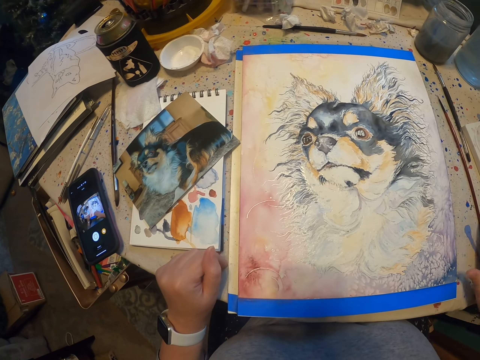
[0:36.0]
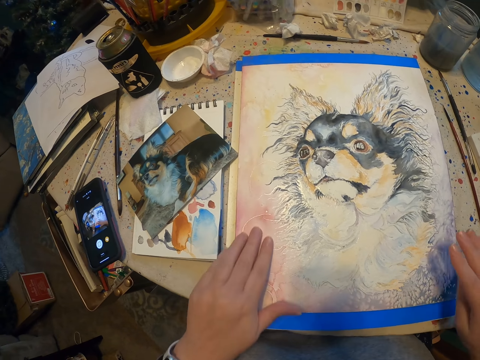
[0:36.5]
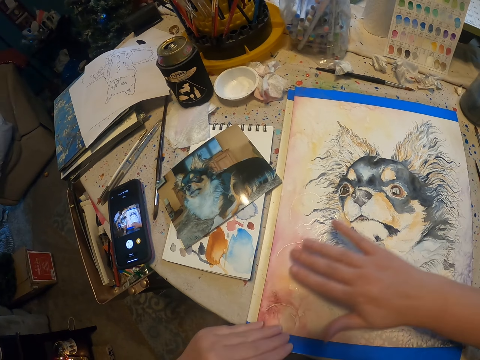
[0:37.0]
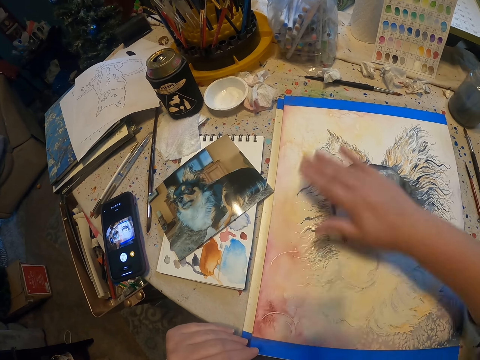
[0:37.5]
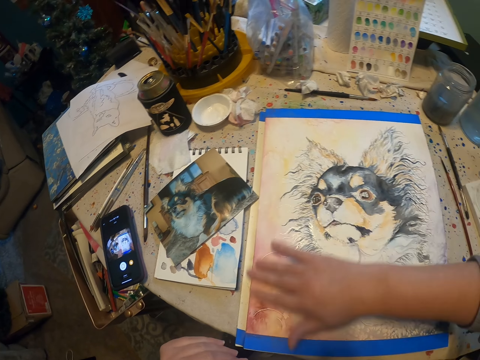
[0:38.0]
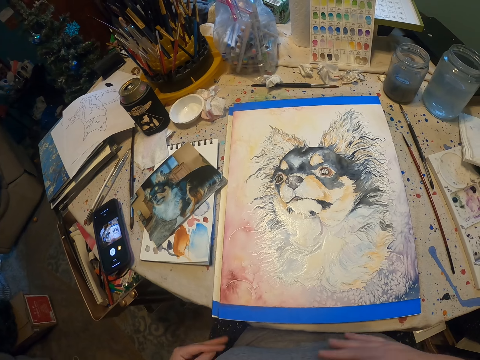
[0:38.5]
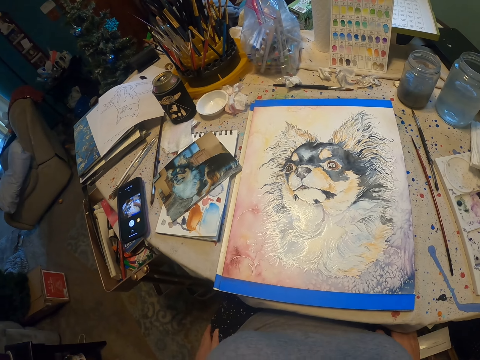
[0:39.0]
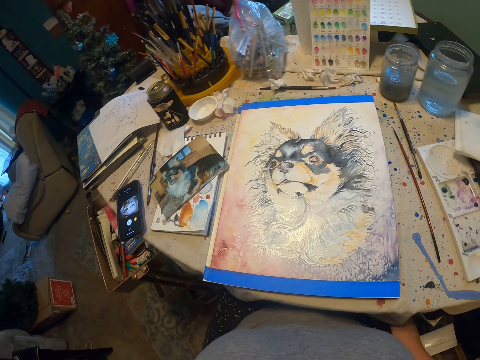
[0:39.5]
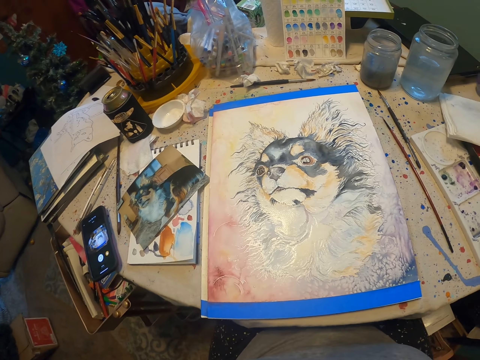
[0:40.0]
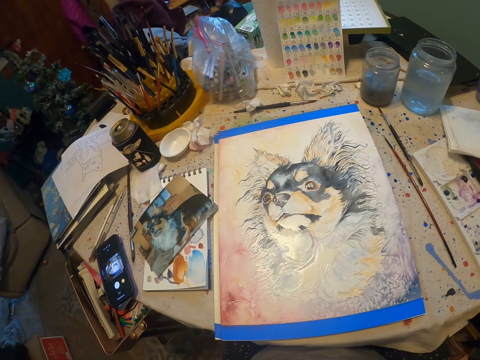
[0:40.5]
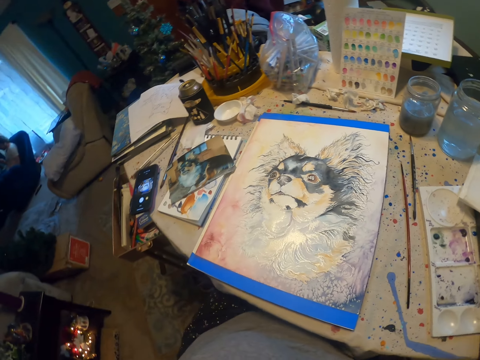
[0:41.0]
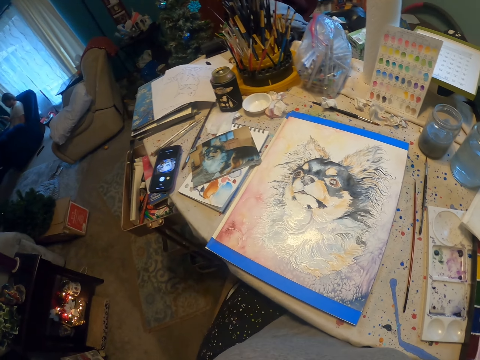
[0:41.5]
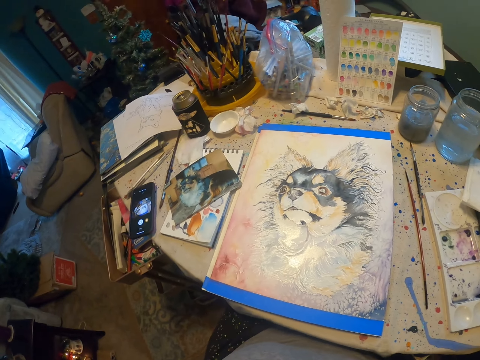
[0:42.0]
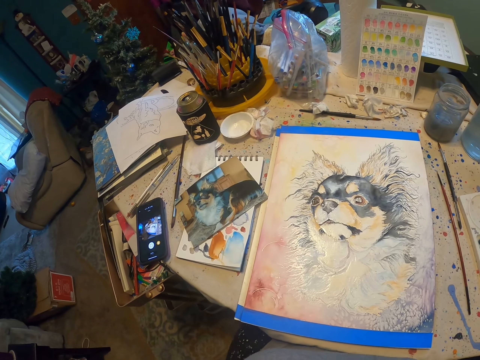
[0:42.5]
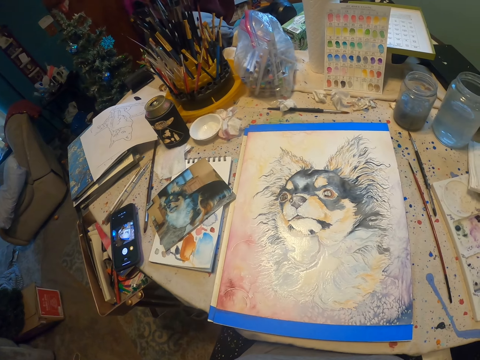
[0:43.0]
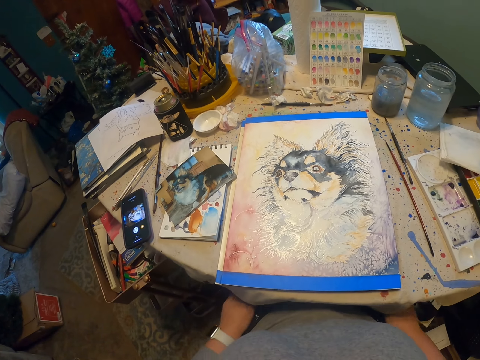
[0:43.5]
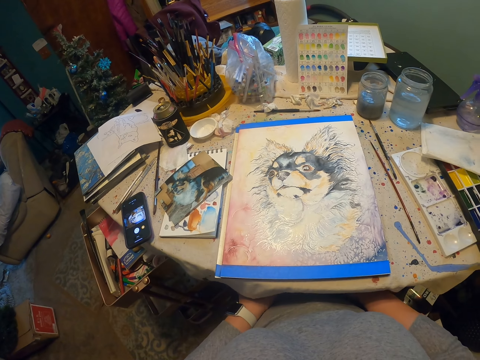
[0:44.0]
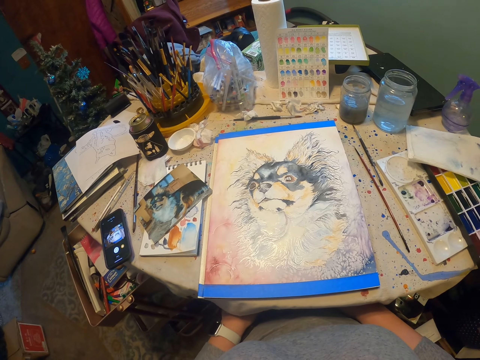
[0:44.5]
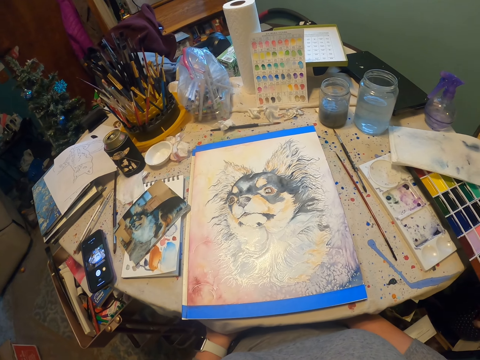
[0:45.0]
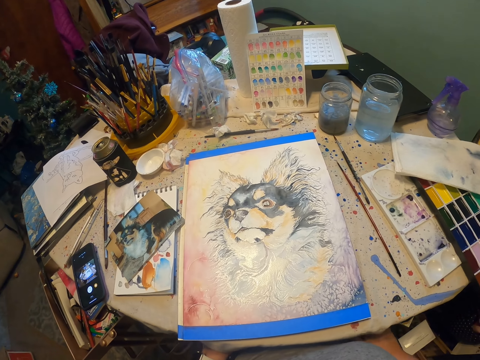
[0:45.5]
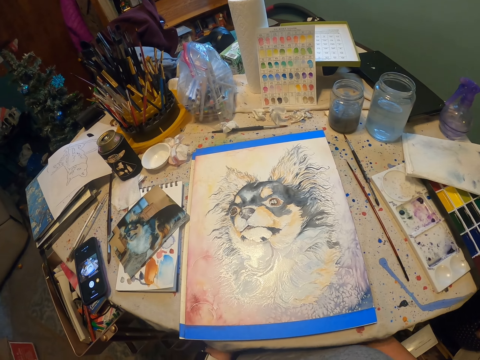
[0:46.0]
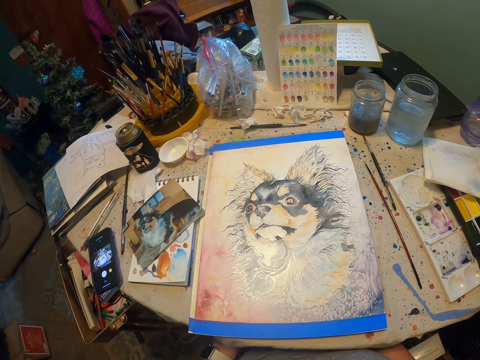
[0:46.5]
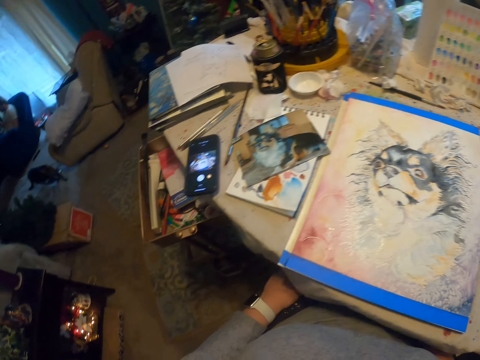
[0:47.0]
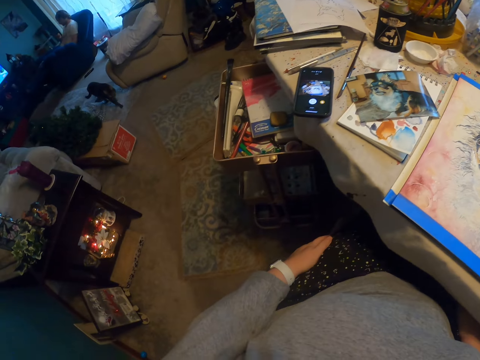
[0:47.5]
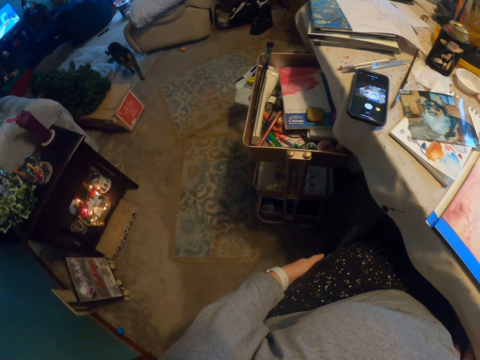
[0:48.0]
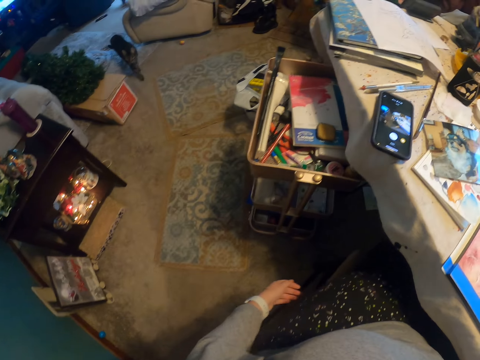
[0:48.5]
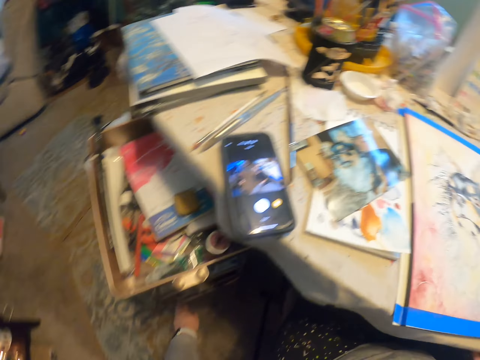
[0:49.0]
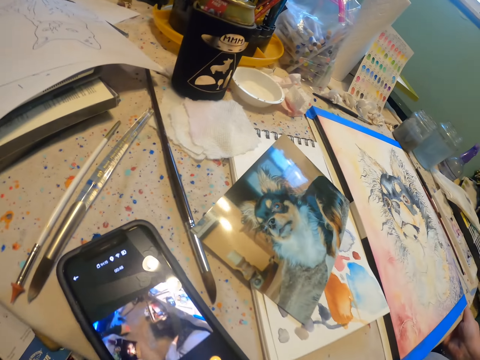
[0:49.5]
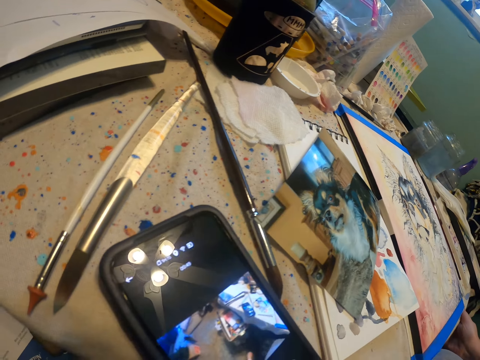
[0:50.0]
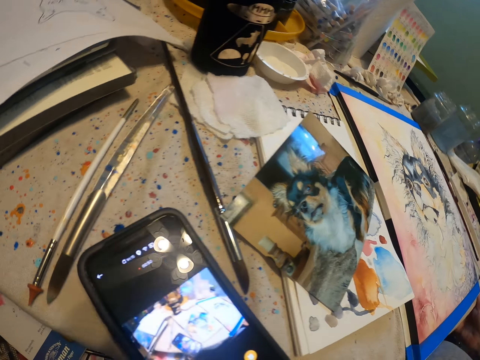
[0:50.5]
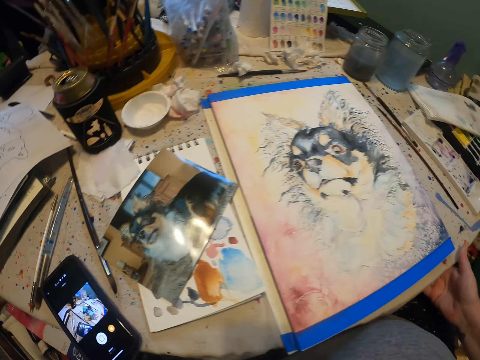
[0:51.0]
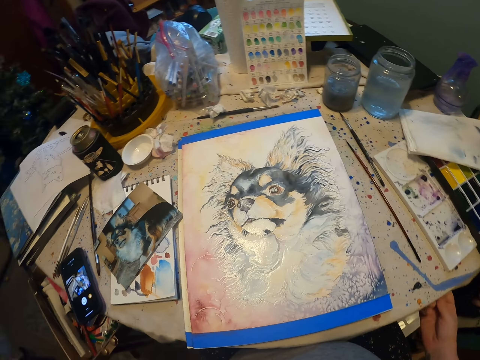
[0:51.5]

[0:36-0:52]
The camera wearer holds the paint with the left hand. They rub the paint with the right hand fingers. They record video and wipe the drawing paper with the hand. They look around. They record video, look on the drawing paper and slide the left hand on the trouser.

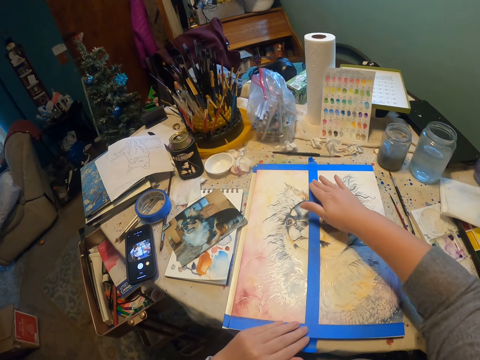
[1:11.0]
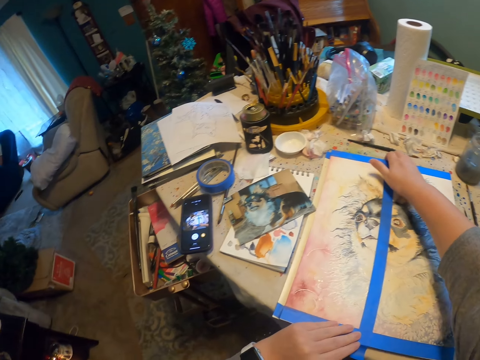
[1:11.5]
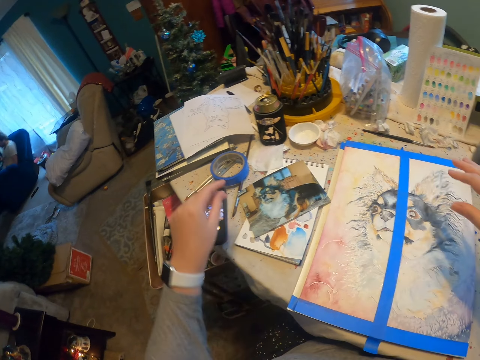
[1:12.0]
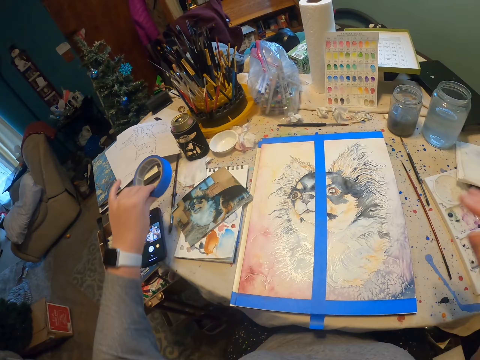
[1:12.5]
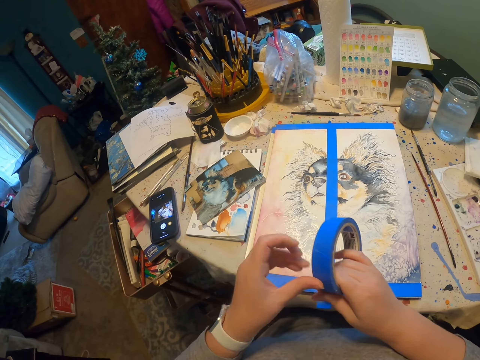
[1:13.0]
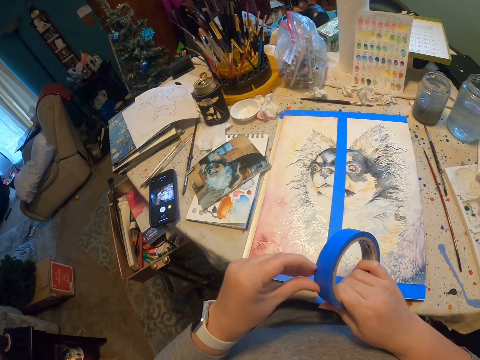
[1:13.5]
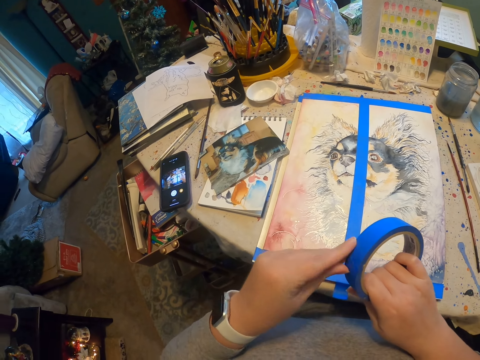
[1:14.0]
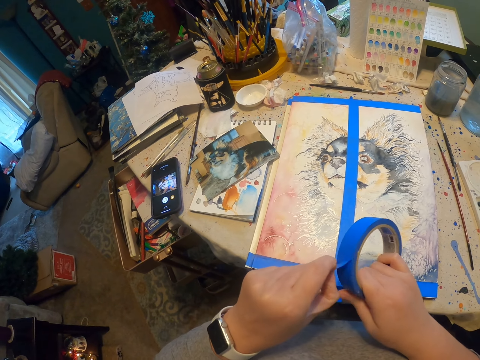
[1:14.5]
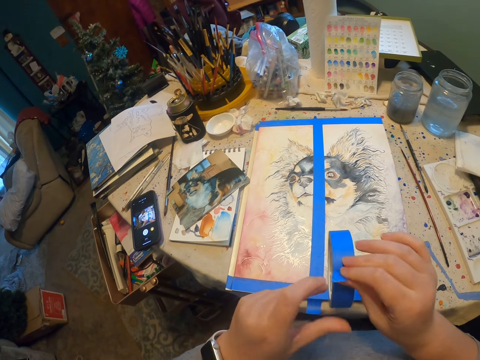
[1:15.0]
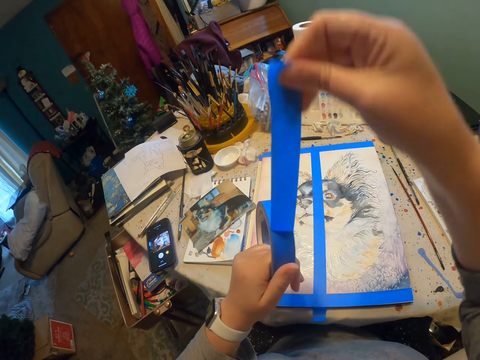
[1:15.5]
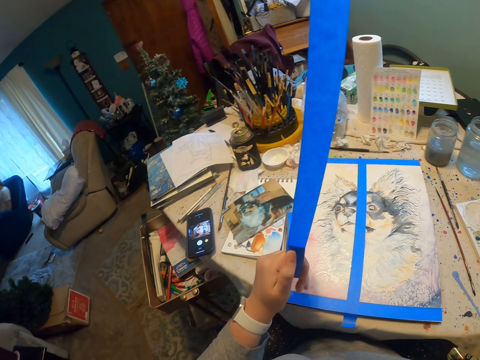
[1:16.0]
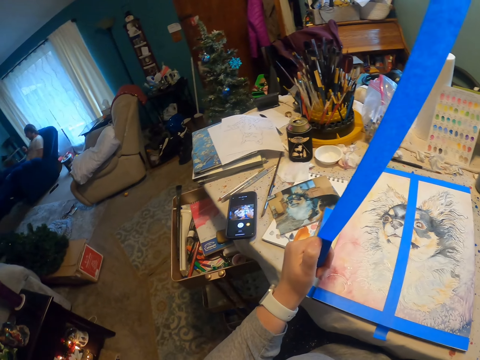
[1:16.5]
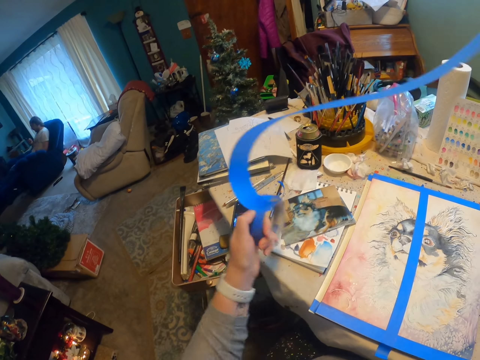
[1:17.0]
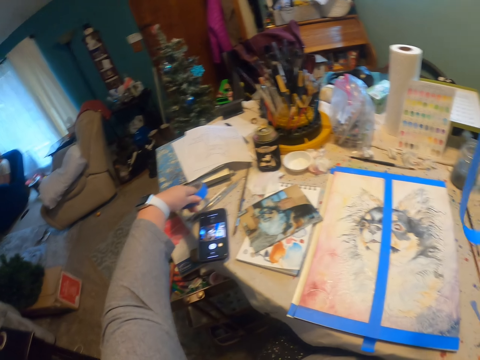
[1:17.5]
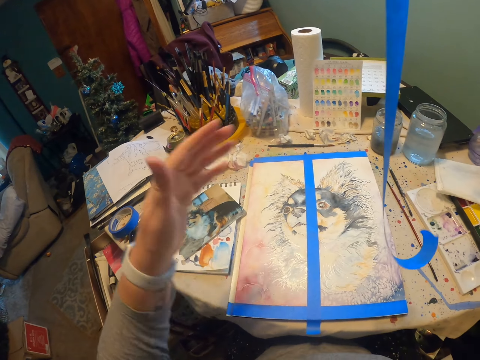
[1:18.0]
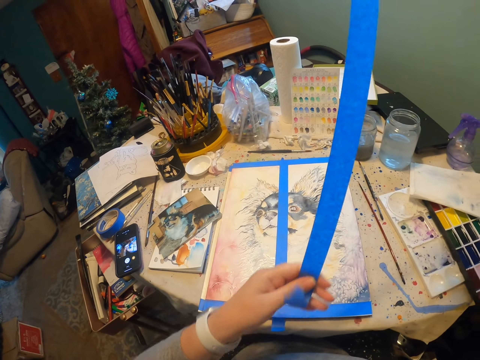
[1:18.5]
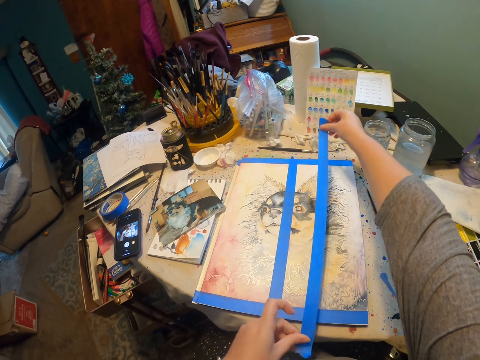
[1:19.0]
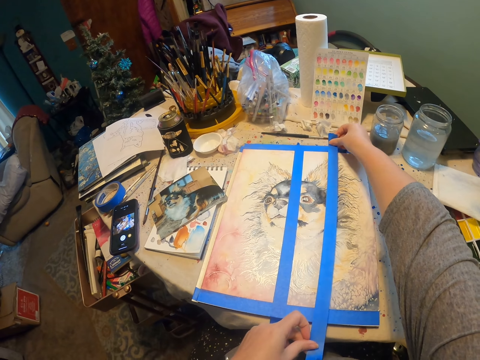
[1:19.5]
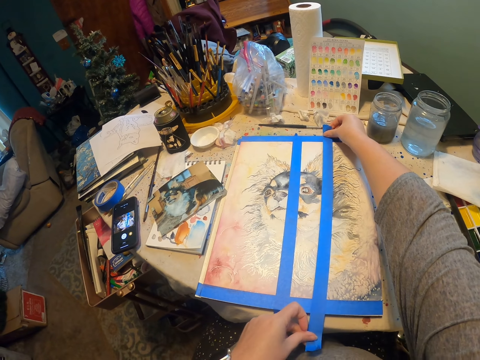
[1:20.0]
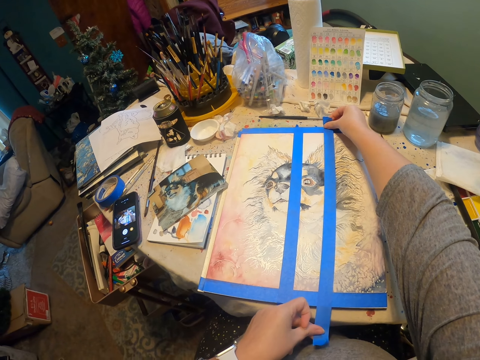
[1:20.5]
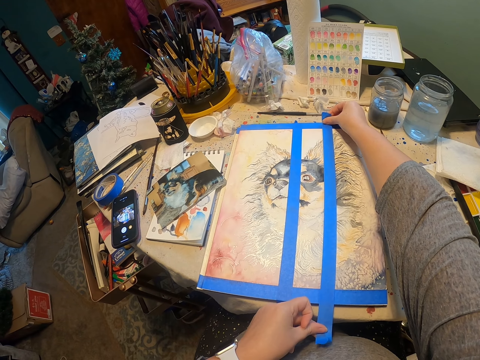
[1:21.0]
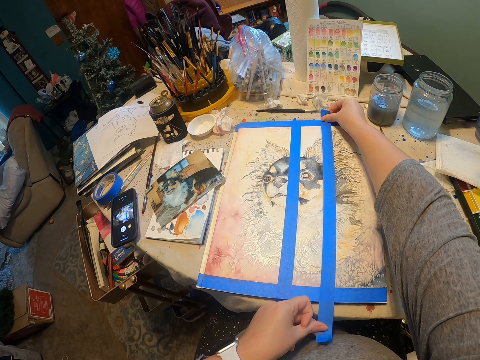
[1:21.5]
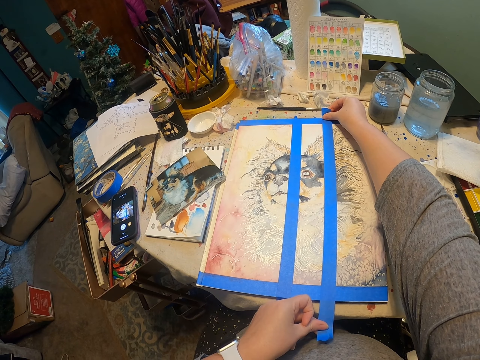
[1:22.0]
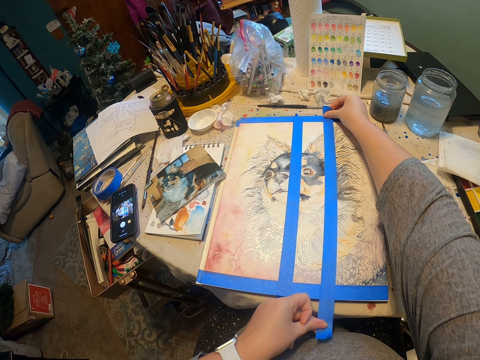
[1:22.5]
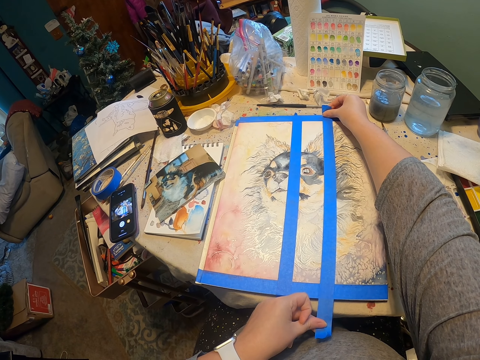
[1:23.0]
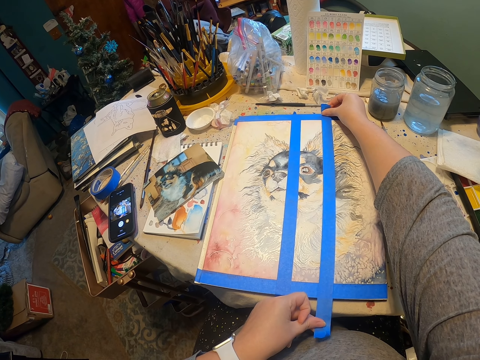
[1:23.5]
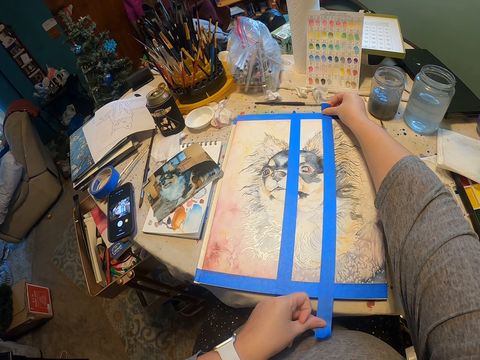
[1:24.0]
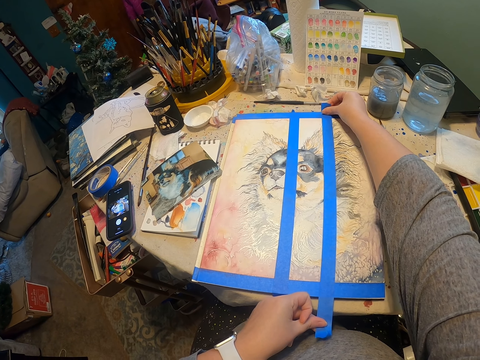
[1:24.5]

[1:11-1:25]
The camera wearer records video and slides the hand on the sellotape. They pick up the tape from the table with the left hand. They unroll the tape with both hands. They pull the tape with the right hand. They cut the tape. They drop the tape on the table with the left hand. They stick the tape on the paint with both hands.
